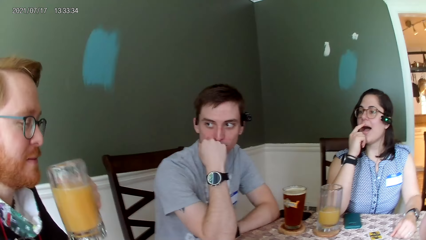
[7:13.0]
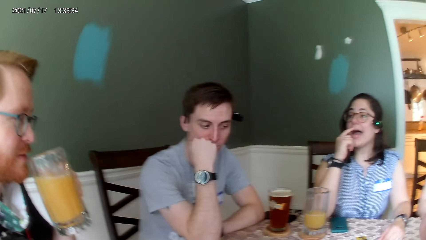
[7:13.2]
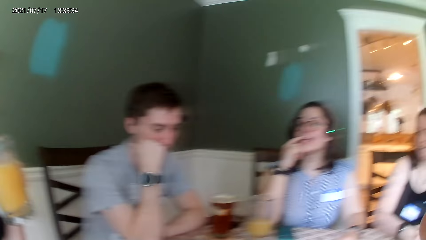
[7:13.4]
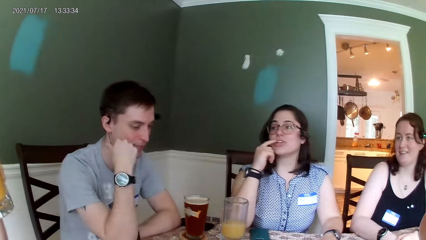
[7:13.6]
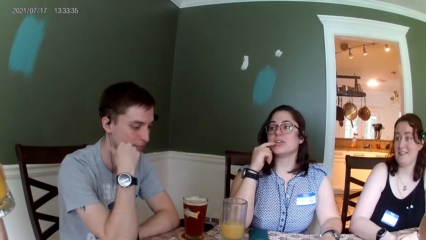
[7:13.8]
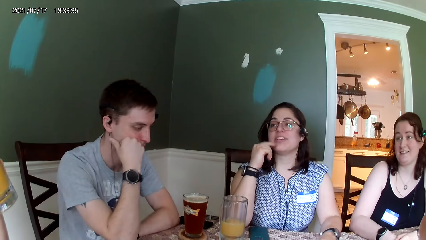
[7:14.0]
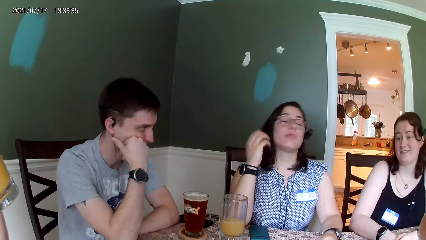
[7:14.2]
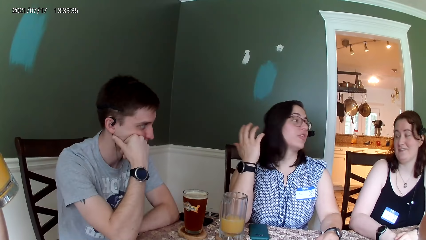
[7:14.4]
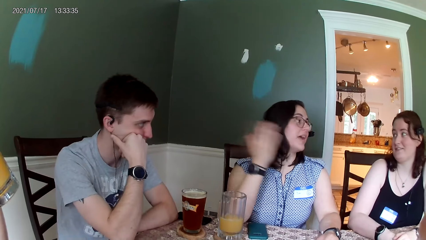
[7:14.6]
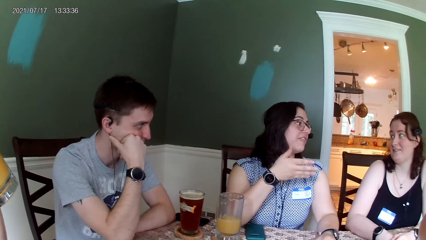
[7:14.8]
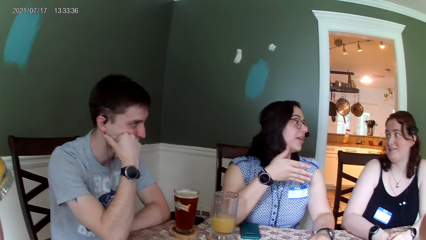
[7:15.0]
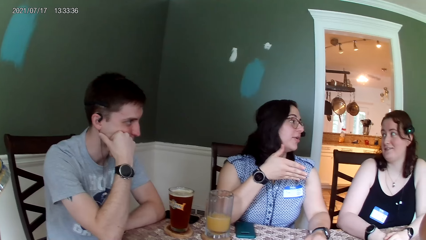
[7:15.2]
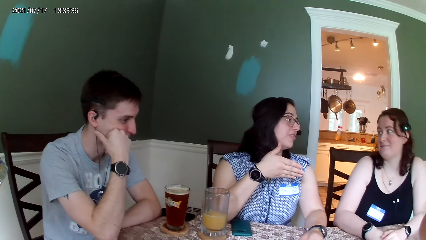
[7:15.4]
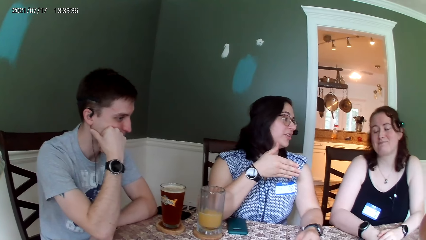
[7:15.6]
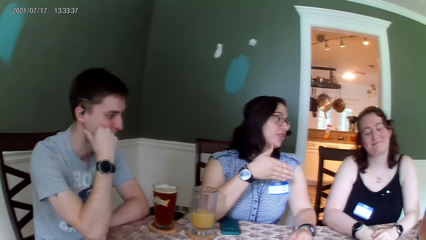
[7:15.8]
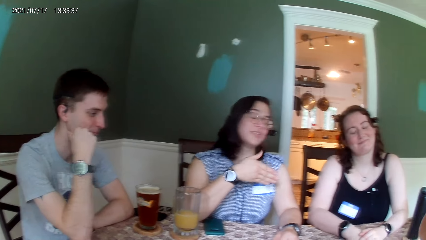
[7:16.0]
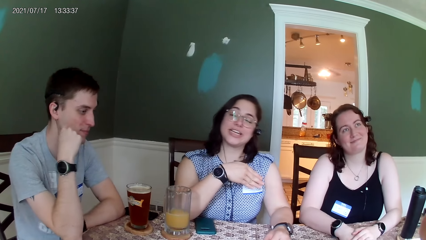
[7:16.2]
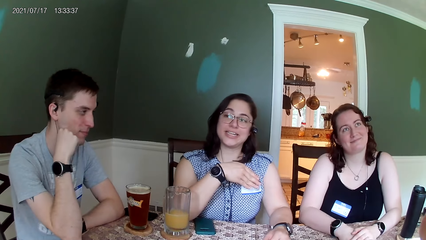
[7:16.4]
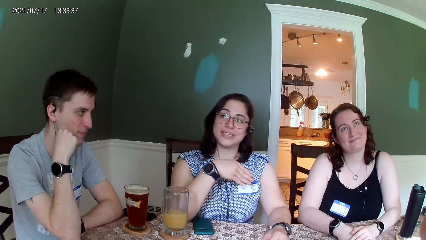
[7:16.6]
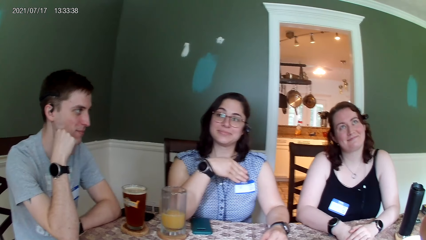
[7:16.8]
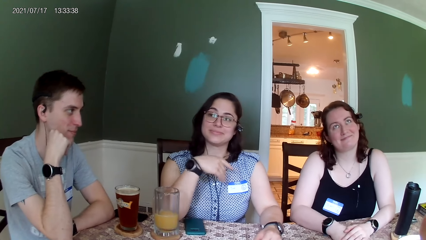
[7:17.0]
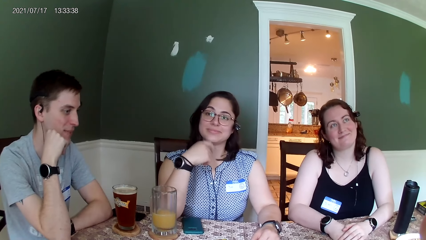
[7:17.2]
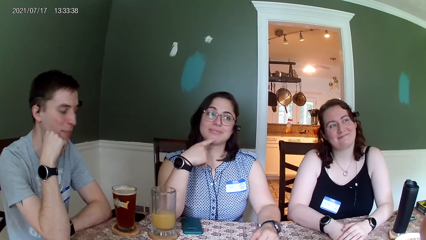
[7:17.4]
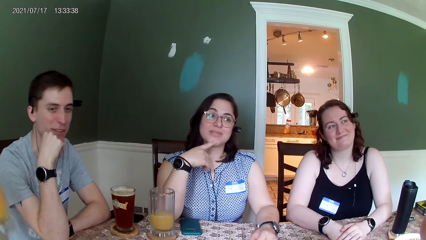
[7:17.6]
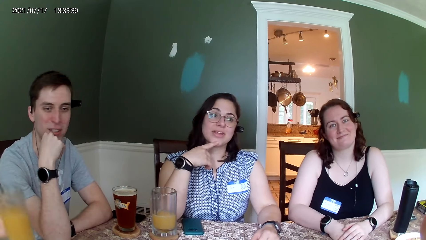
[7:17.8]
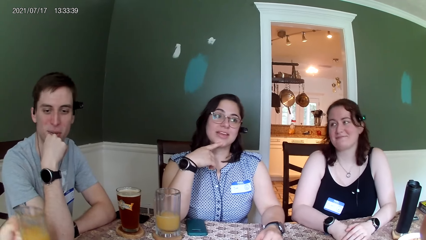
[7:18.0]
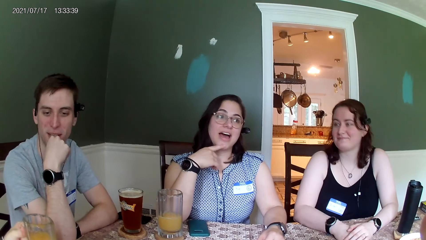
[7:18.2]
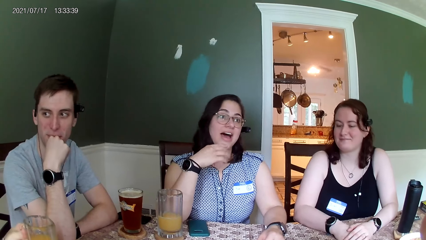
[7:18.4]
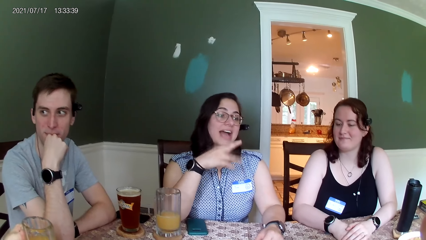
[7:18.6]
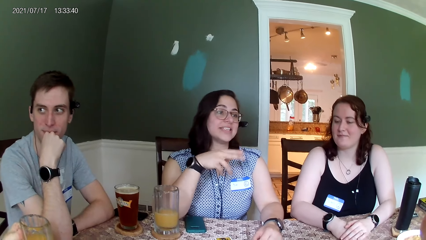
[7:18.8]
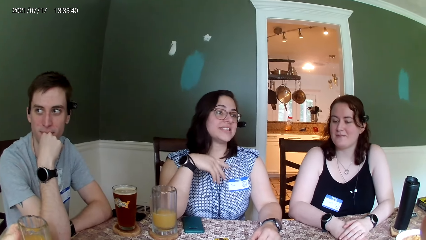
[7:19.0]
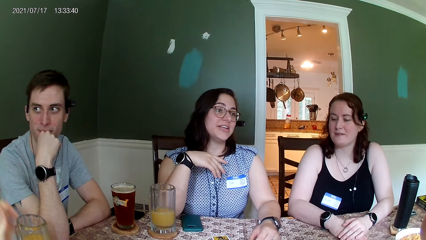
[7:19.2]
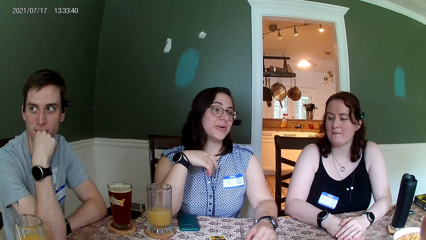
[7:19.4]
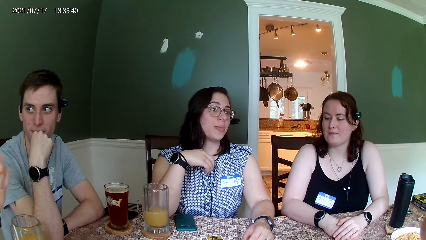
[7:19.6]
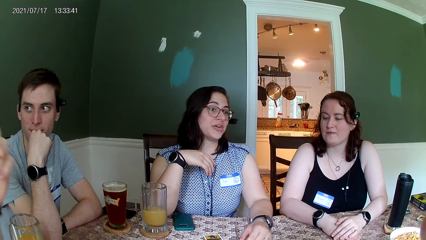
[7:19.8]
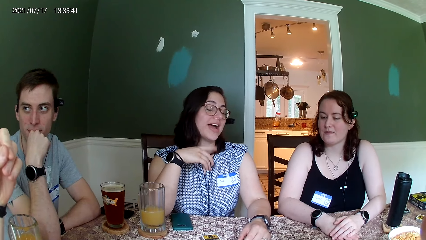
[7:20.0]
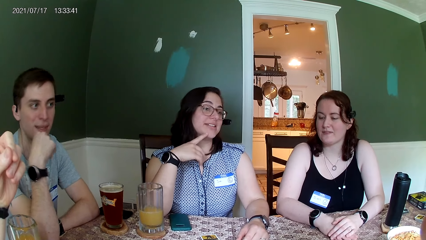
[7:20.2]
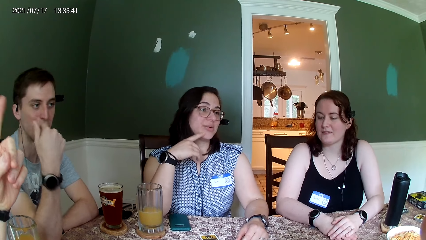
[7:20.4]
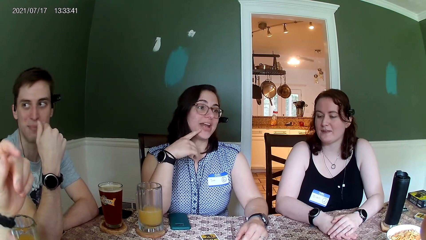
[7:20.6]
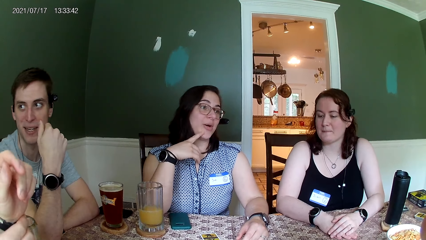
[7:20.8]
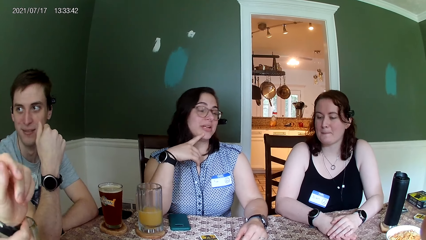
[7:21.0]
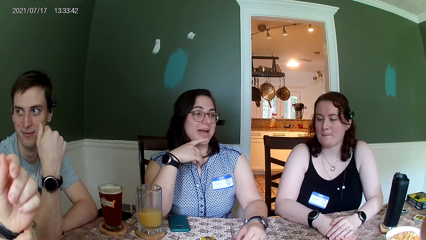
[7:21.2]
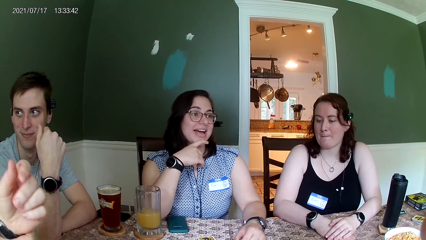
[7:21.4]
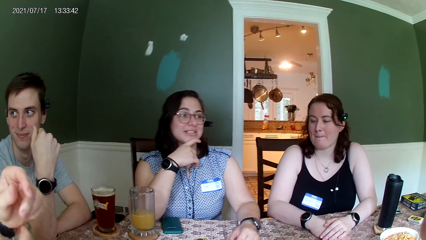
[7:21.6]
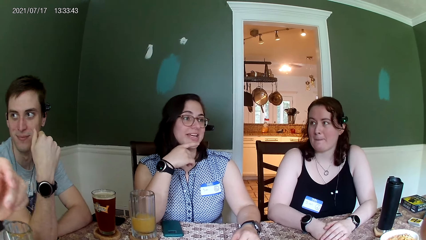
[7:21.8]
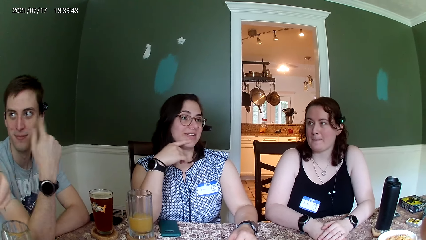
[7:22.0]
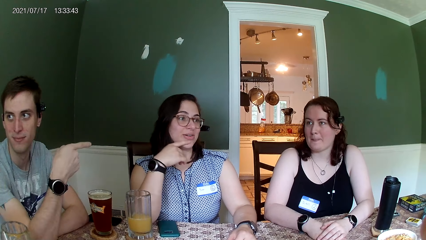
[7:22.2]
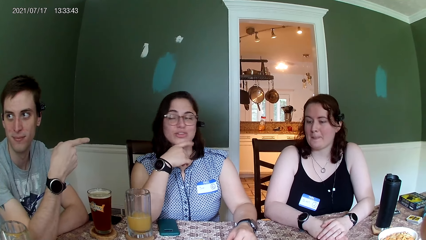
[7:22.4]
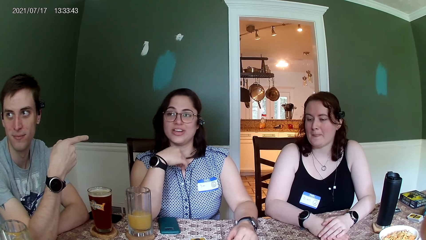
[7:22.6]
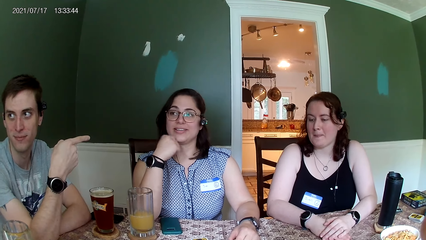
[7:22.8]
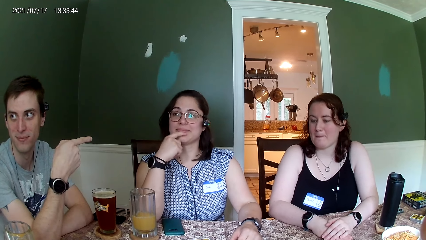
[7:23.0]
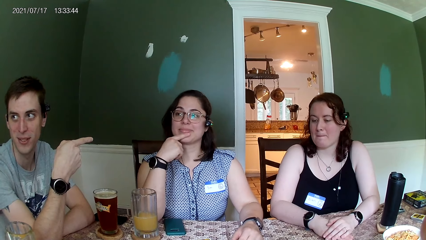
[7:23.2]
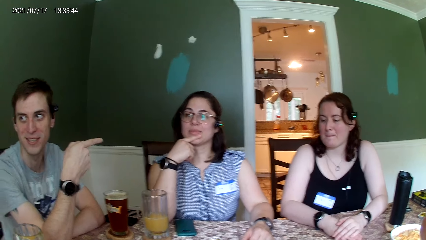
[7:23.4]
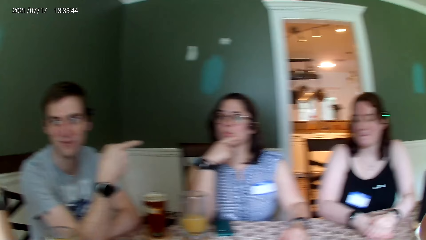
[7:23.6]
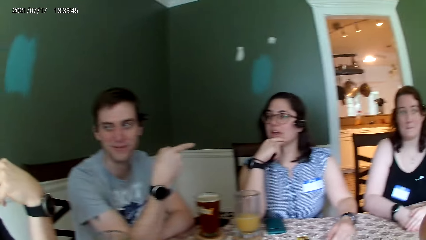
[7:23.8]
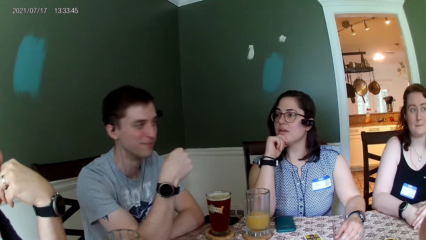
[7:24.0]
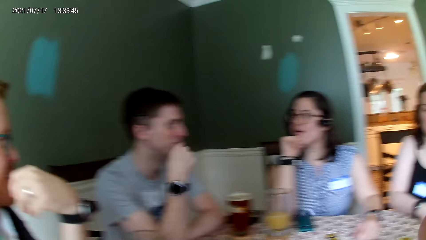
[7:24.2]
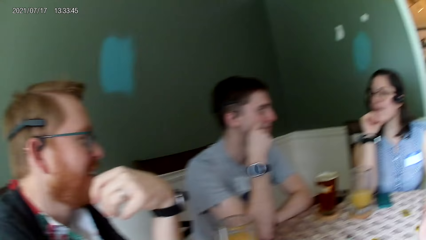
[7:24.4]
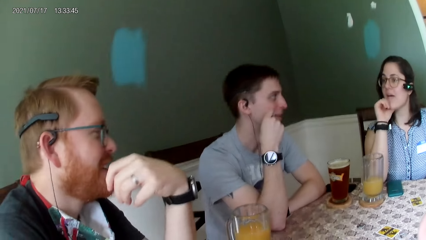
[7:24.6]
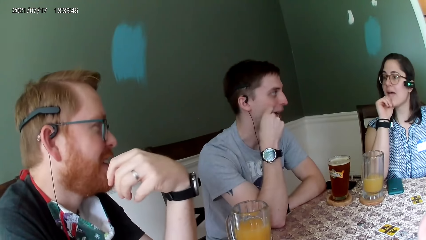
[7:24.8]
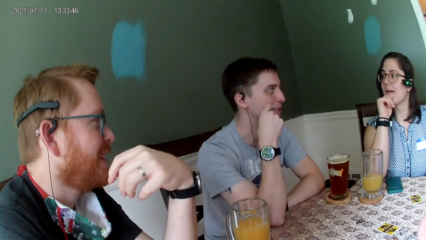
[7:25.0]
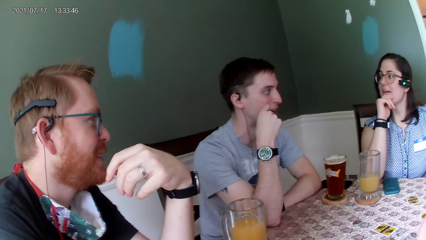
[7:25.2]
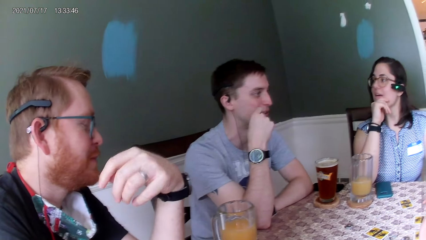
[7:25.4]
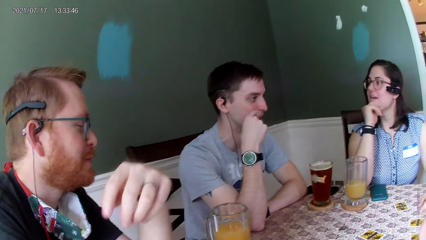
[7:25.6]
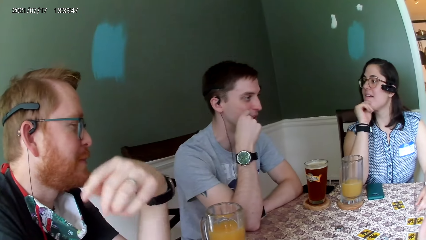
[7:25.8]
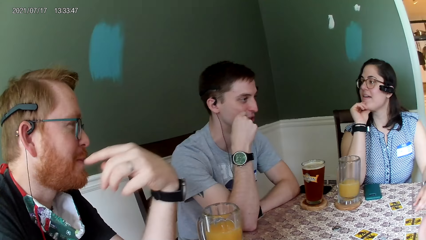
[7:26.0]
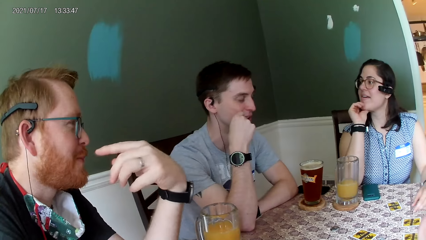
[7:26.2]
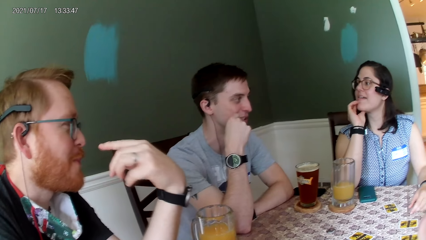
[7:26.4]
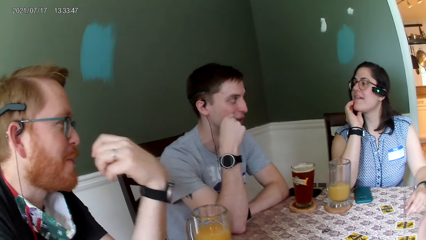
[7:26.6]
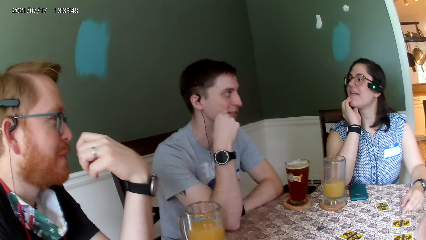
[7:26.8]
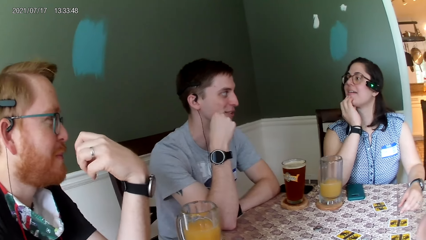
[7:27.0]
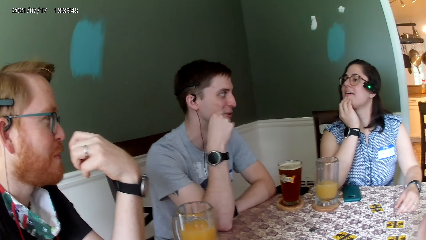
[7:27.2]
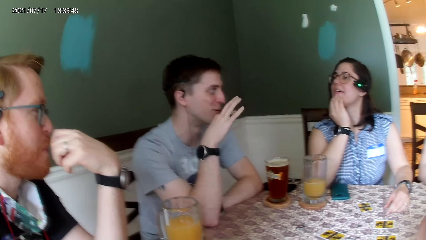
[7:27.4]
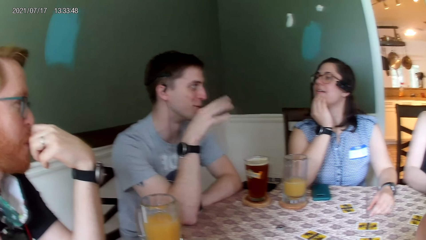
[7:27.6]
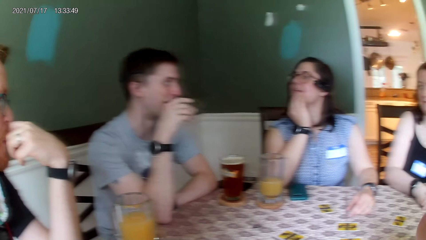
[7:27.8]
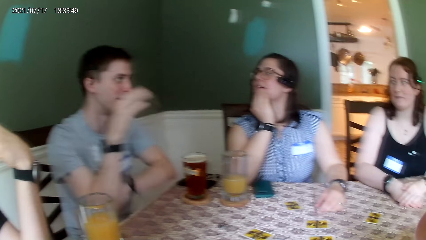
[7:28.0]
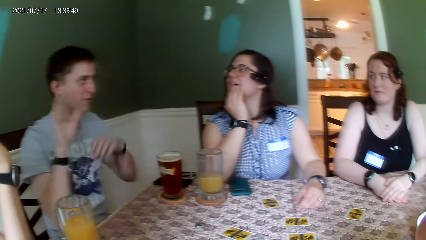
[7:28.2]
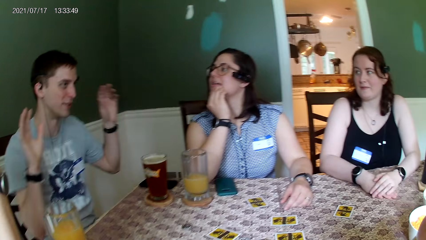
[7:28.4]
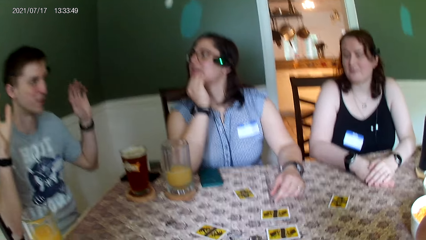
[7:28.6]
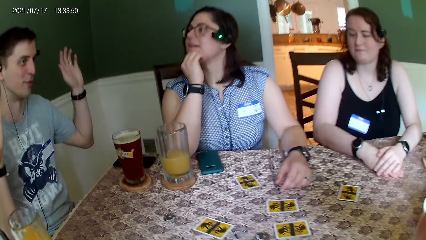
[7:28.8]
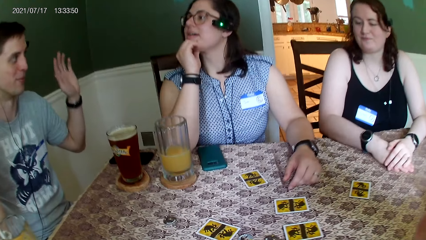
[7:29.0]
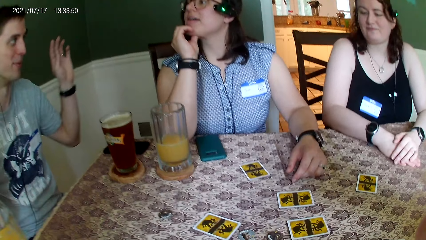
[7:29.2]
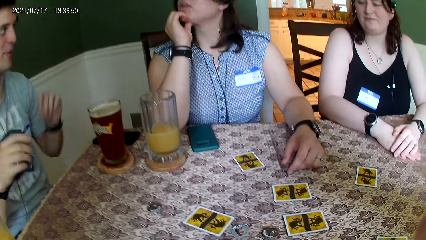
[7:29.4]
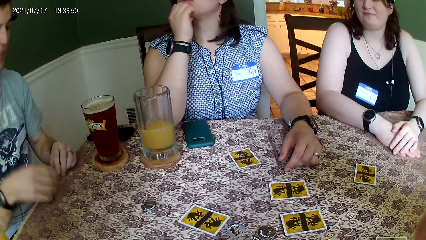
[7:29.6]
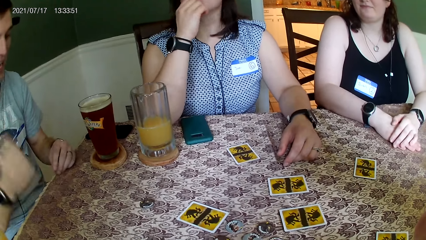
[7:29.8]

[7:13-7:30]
A man drinks from the cup. A lady interacts with another lady. The man drops the cup of drink on the table with his left hand. Another man interacts with the first lady.
